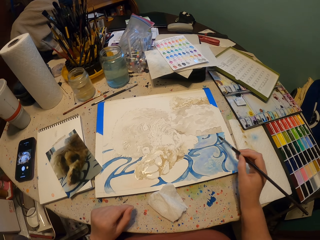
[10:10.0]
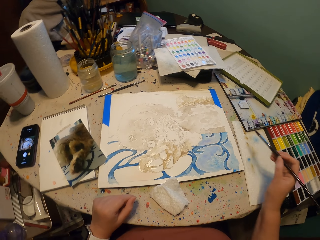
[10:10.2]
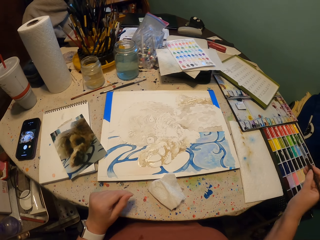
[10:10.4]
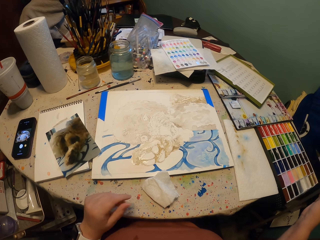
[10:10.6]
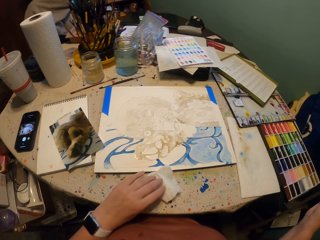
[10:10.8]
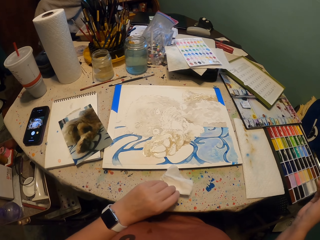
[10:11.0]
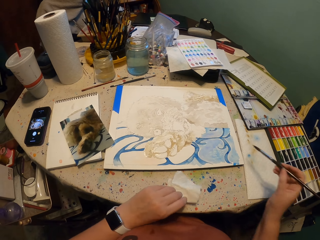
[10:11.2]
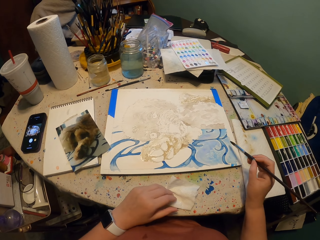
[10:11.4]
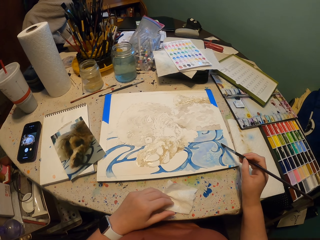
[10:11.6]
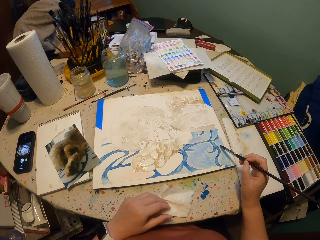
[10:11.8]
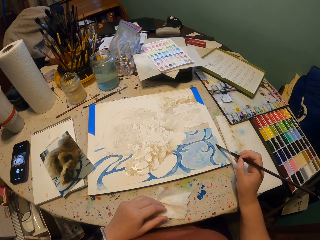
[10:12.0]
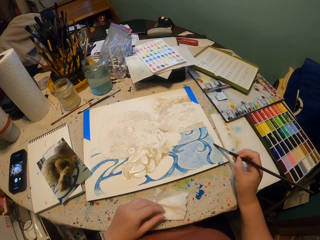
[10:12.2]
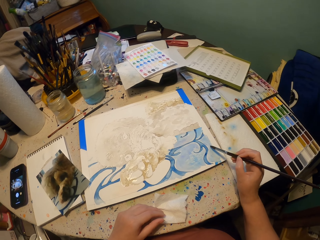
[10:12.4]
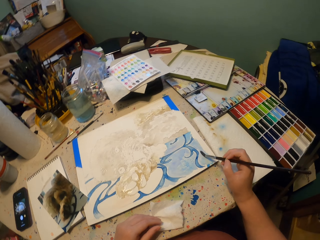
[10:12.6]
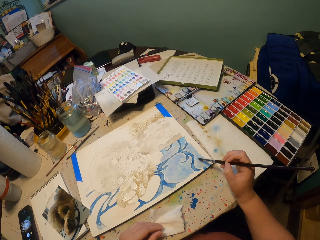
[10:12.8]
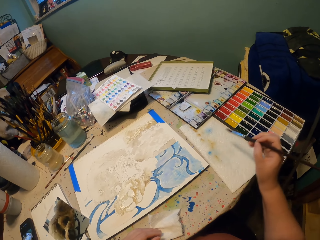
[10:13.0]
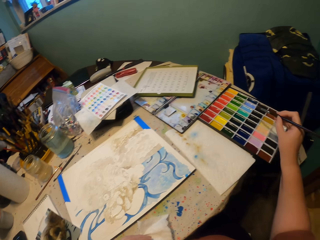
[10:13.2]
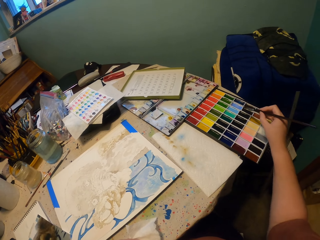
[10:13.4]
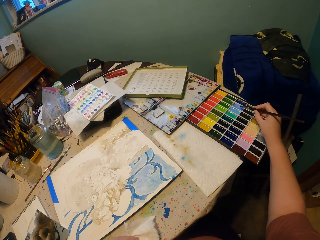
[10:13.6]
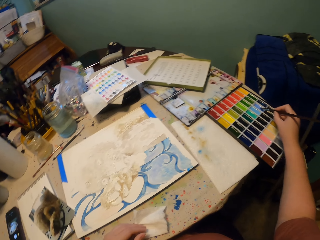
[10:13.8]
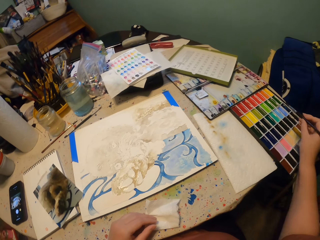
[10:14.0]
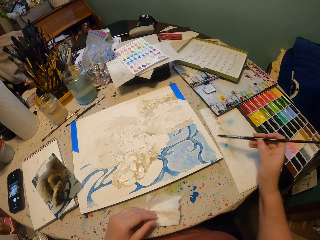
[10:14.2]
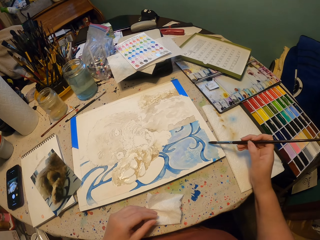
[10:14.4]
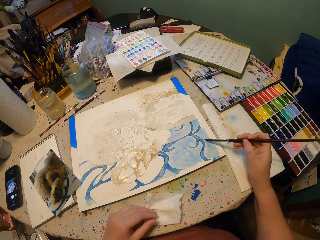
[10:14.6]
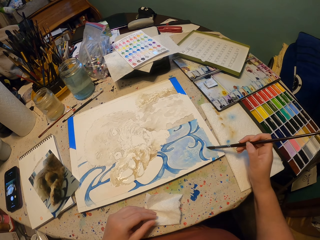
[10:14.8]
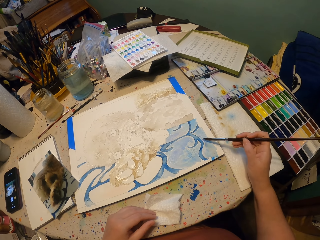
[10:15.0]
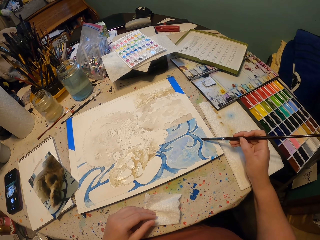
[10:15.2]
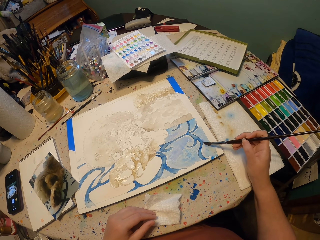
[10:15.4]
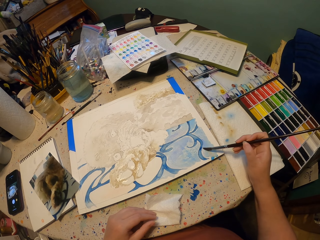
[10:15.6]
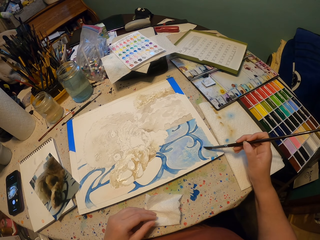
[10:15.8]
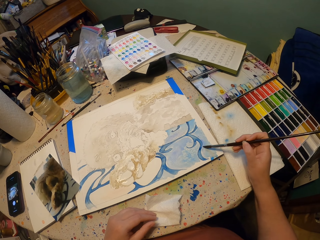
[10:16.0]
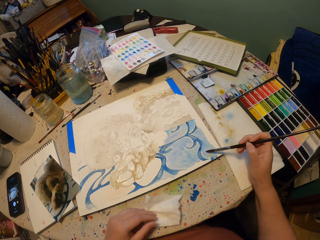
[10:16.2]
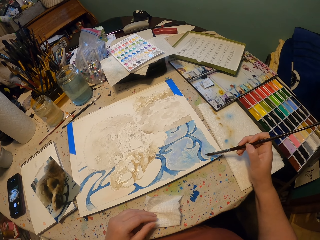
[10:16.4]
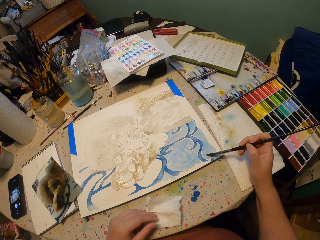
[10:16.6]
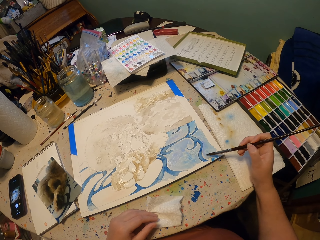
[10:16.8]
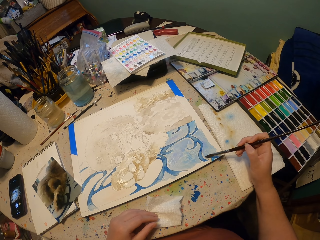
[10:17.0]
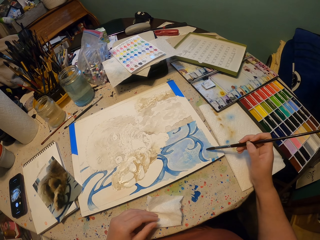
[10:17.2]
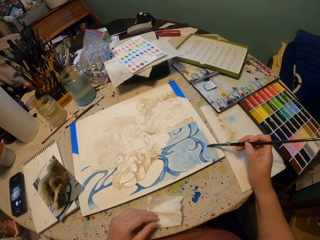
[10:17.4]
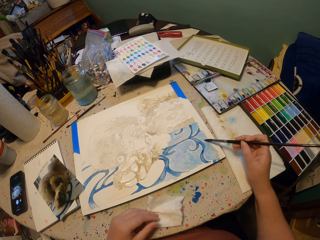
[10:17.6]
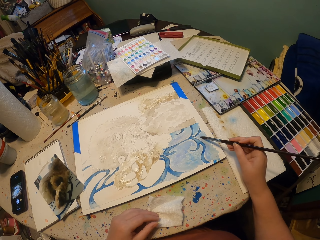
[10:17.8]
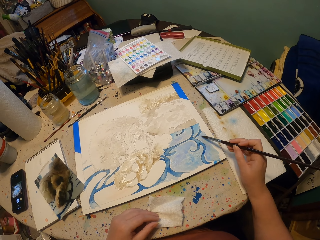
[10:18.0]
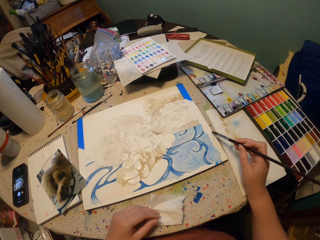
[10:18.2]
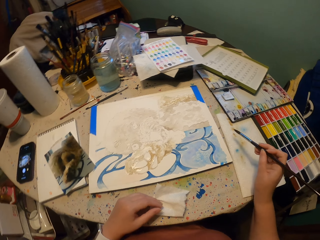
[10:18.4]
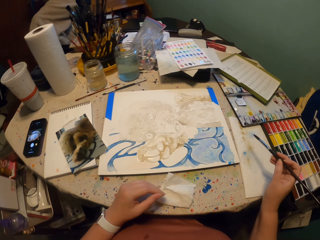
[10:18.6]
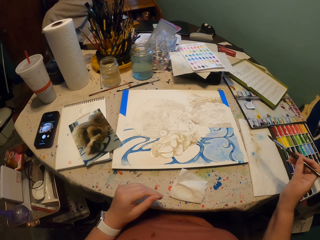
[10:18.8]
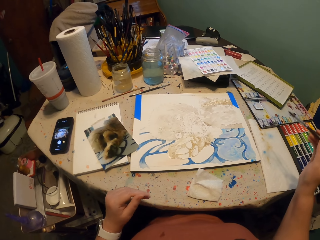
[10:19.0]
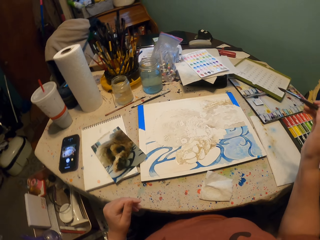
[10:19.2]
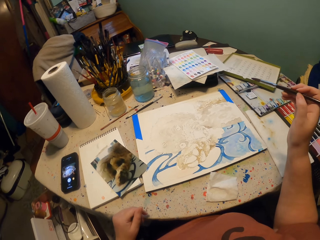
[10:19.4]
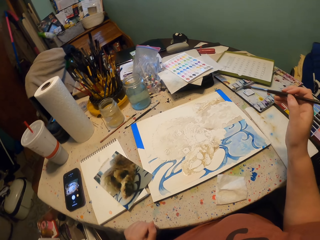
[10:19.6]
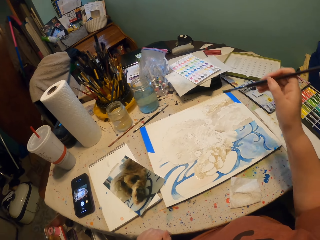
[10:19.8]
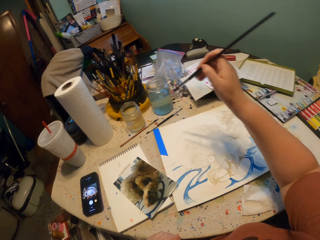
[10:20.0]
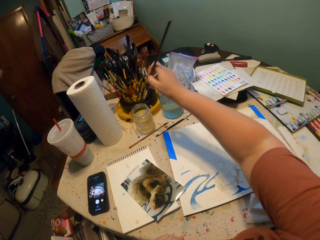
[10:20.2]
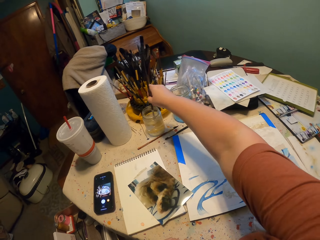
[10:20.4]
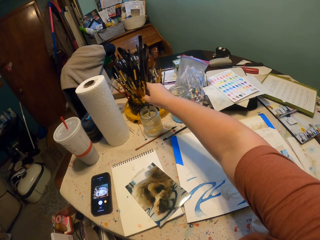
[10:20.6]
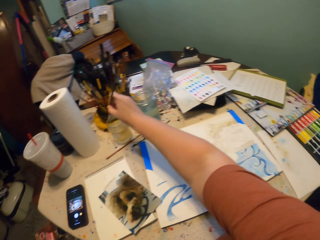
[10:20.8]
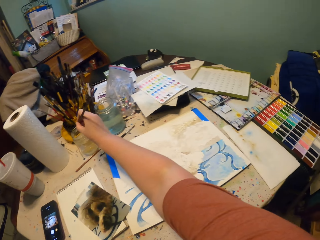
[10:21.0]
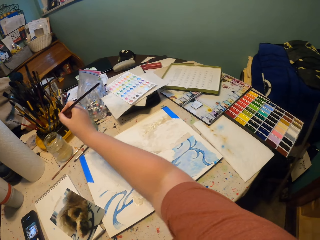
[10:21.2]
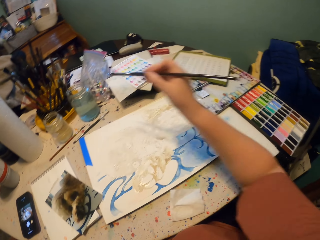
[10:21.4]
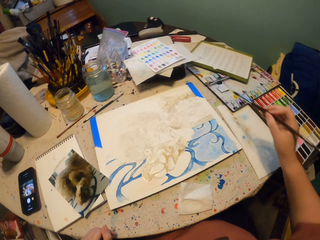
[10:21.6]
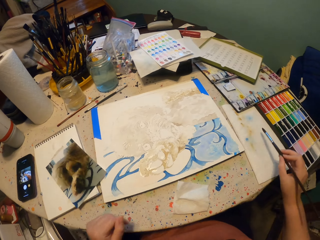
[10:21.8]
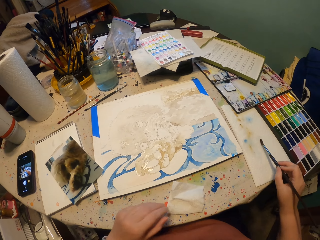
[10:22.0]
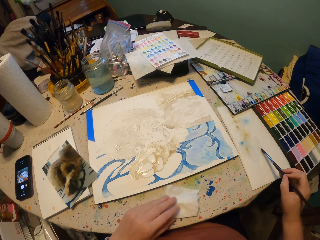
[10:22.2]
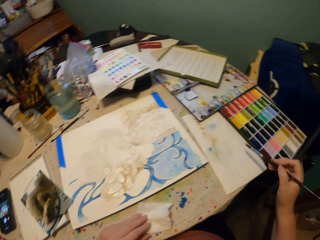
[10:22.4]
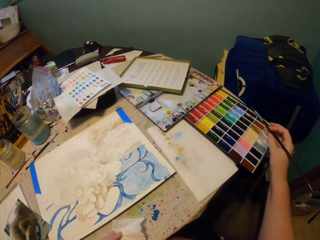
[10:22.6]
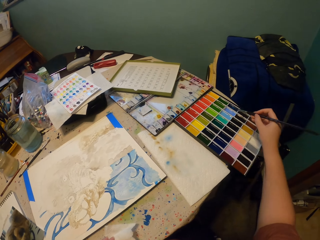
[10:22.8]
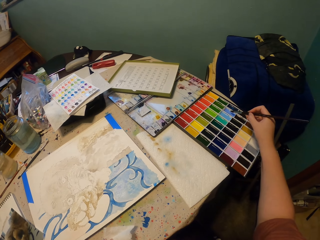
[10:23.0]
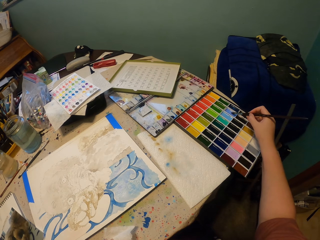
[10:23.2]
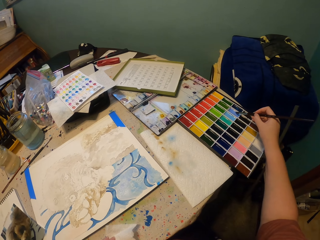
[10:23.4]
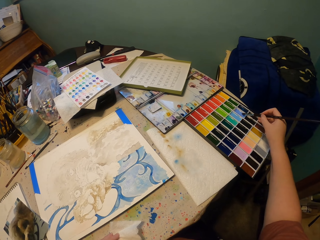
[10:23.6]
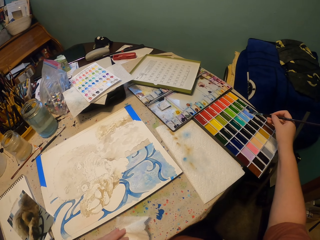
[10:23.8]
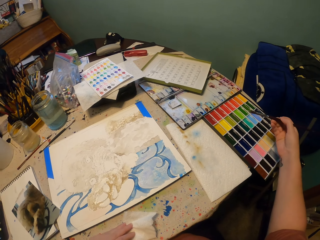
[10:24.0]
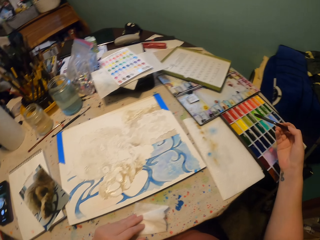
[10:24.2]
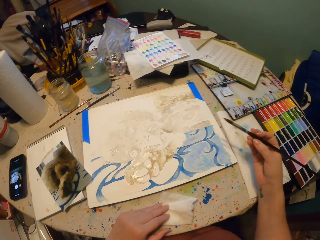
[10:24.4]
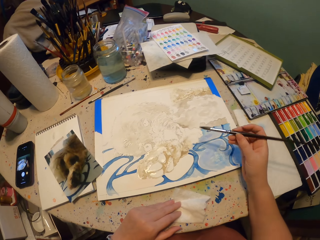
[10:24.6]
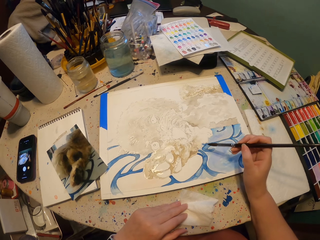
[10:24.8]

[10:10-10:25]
The camera wearer removes the painting brush from the paper. They move the tissue. They move the paint brush towards the paper. They hold a piece of paper. They paint on the paper. They remove the painting brush from the paper. They dip the paint brush on the paint. They release the paint brush from the paint. They paint on the paper. They remove the painting brush from the paper and release their hand from the paper. They move the paint brush. They dip the paint brush in water. They remove the excess water from the brush. They remove the paintbrush from the water. They reduce the excess water from the paint brush on the piece of paper. They hold the paper. They remove the brush from the paper. They dip the paint brush on the paint. They release the paint brush from the paint.

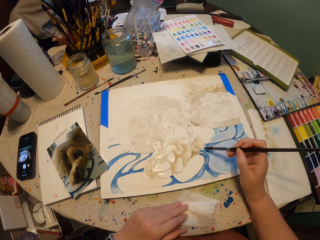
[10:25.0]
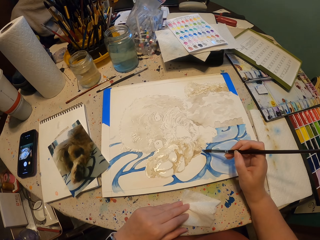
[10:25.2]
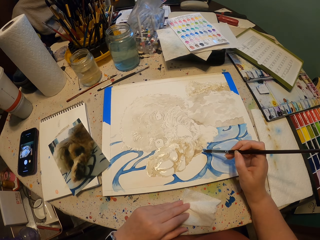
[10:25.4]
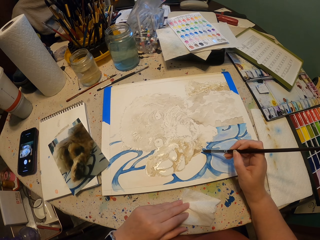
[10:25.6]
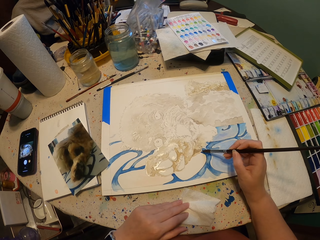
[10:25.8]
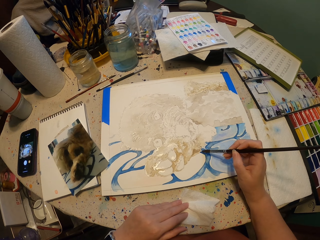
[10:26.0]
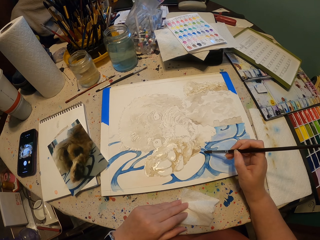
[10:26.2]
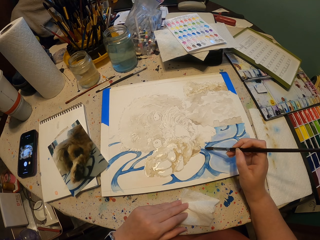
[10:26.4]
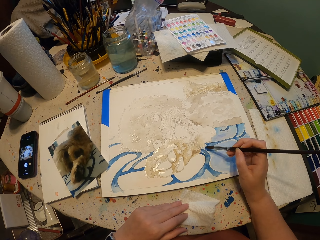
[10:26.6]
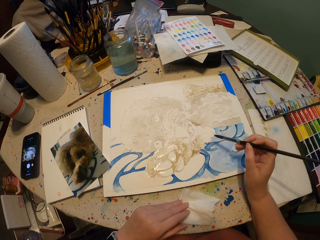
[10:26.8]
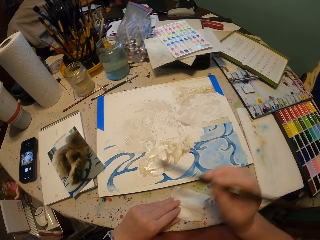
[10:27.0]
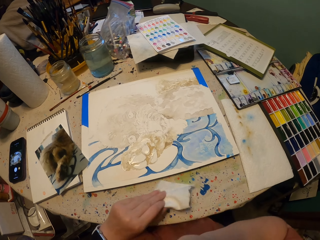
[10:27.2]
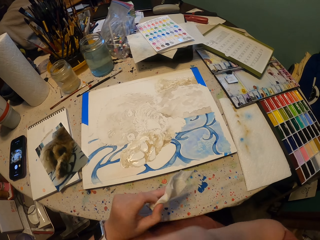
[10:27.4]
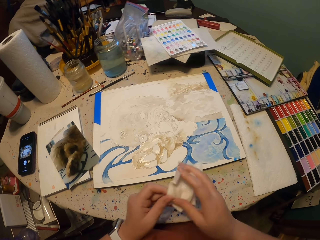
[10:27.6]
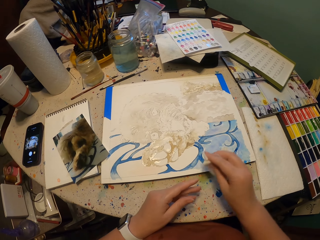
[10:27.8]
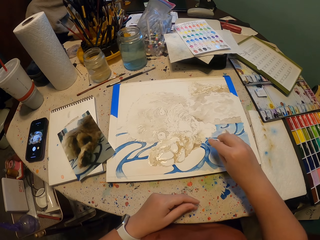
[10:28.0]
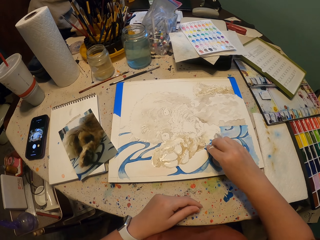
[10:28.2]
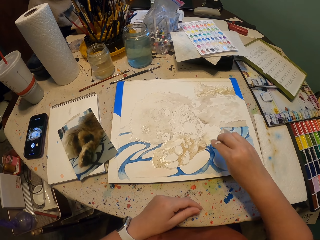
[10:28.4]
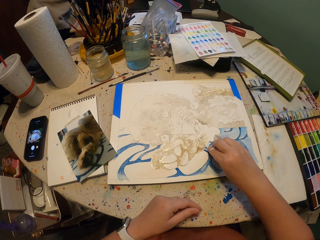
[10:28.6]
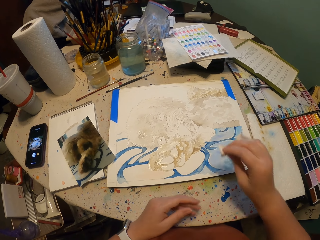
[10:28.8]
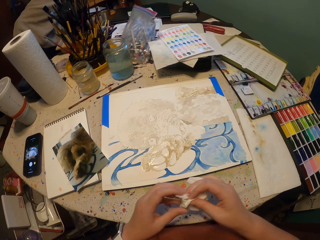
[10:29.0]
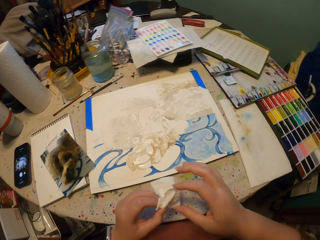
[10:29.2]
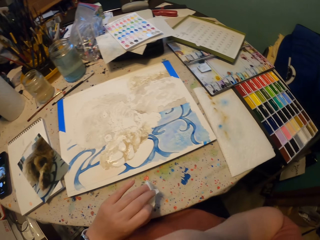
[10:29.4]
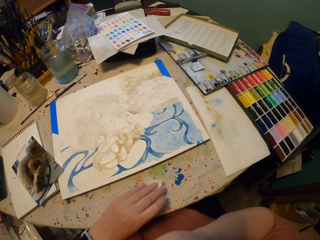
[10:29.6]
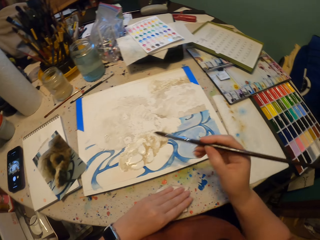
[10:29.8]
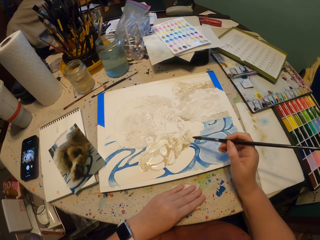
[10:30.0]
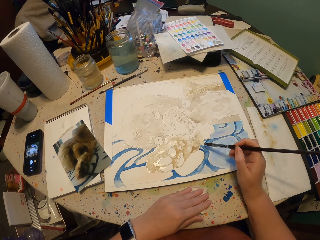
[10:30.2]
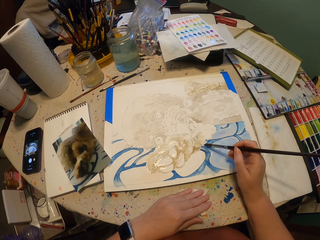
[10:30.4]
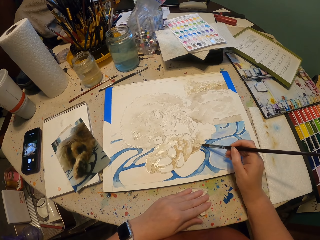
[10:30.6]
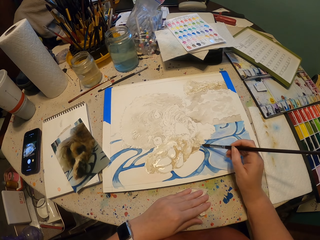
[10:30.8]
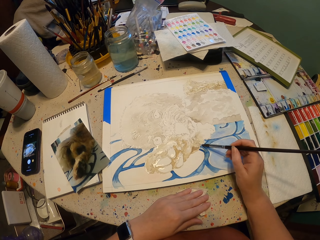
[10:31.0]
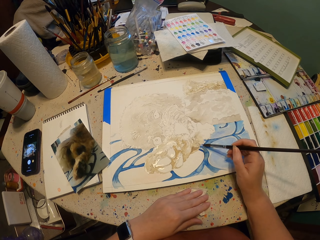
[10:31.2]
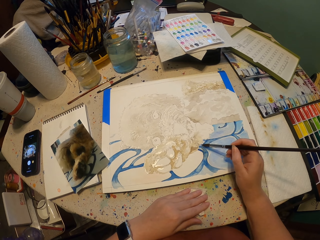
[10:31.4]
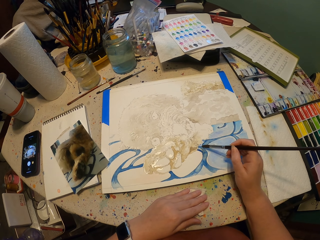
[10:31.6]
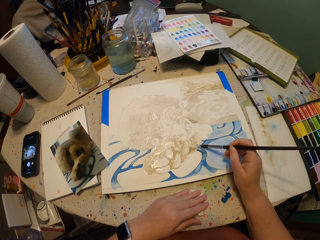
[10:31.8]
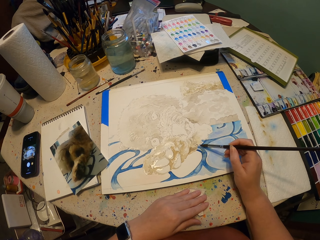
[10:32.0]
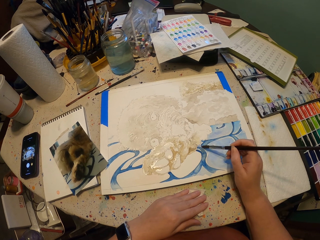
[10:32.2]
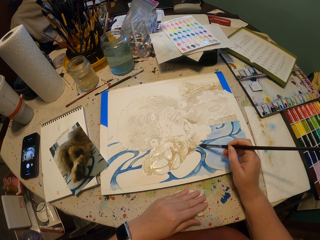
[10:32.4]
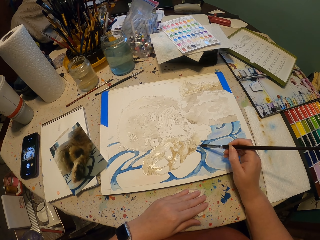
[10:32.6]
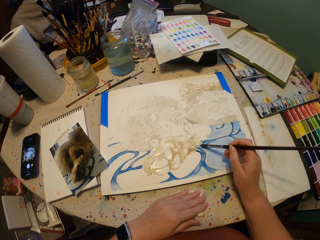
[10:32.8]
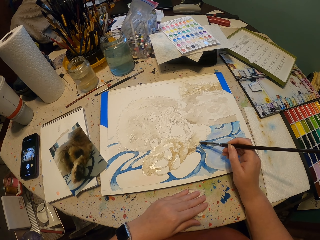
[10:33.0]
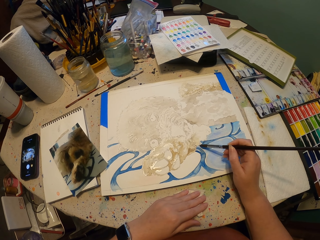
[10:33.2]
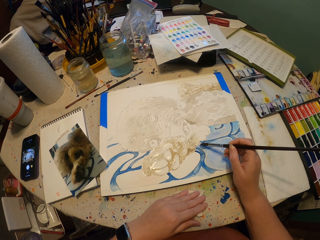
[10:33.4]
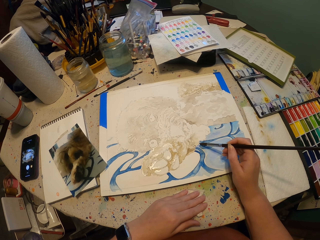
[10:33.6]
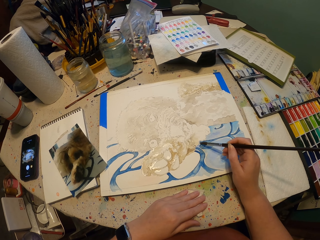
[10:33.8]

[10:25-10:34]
The camera wearer paints on the paper. They place the paint brush on something. They lift the brush. They drop their hand down. They change the piece of paper from the left to the right hand. They rub on the paper using the piece of paper. They remove the piece of paper from the painted paper. They change the piece of paper from the right to the left hand. They pick up the paint brush from something. They hold the piece of paper on the table. They paint on the paper.
